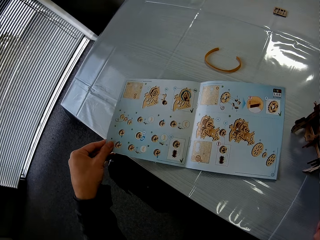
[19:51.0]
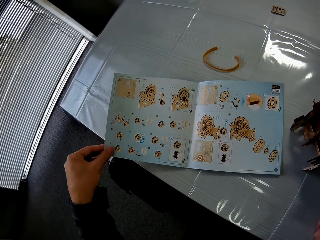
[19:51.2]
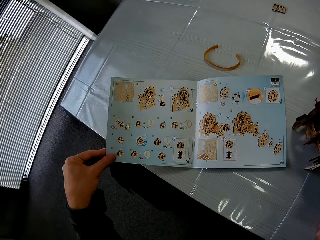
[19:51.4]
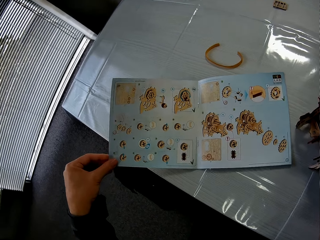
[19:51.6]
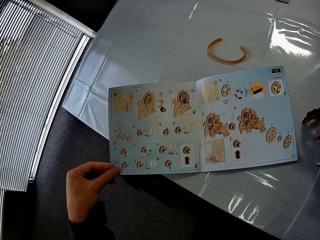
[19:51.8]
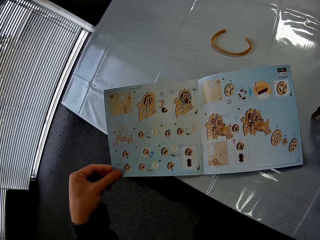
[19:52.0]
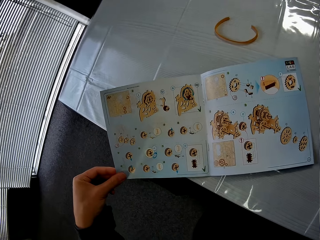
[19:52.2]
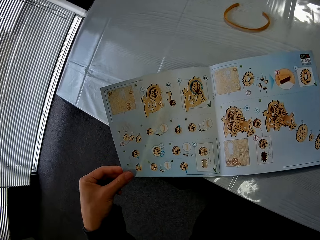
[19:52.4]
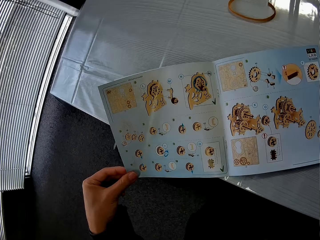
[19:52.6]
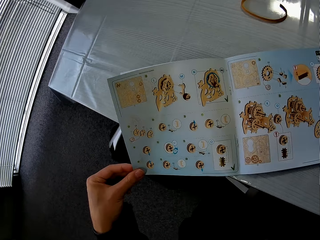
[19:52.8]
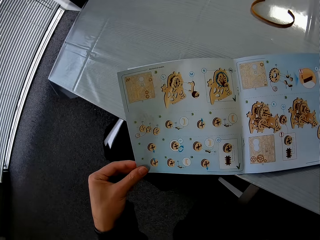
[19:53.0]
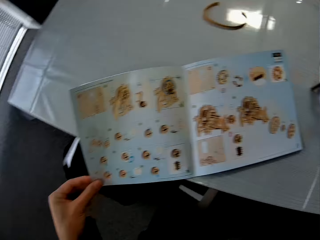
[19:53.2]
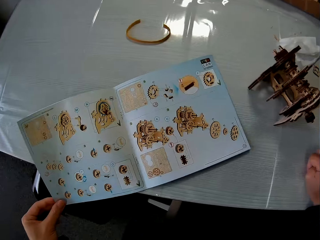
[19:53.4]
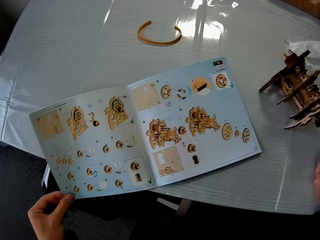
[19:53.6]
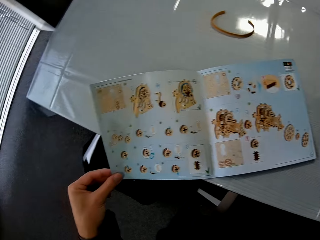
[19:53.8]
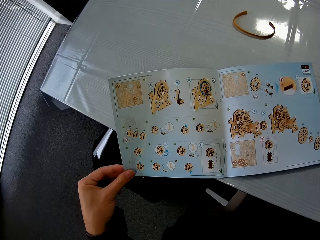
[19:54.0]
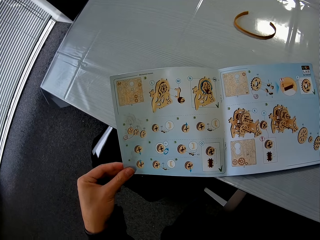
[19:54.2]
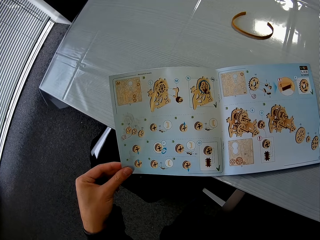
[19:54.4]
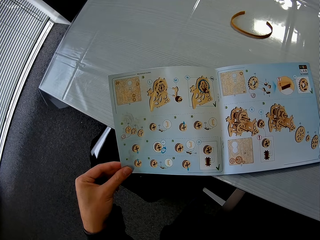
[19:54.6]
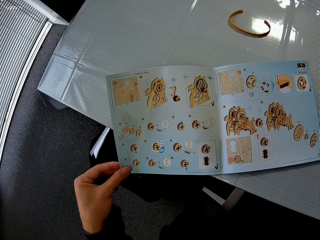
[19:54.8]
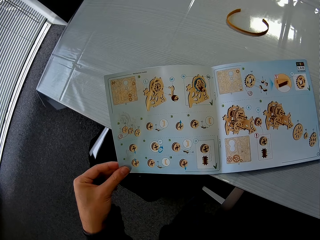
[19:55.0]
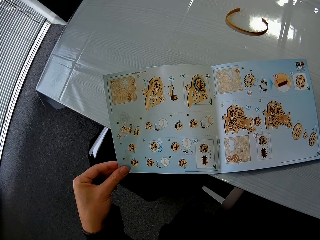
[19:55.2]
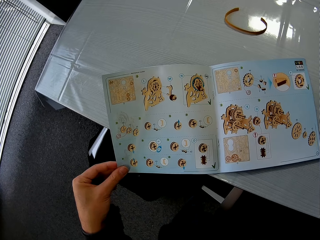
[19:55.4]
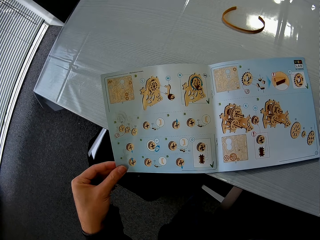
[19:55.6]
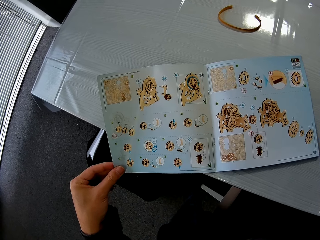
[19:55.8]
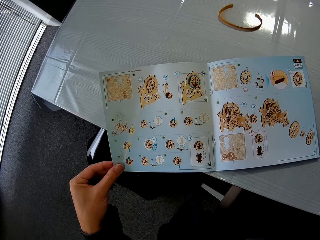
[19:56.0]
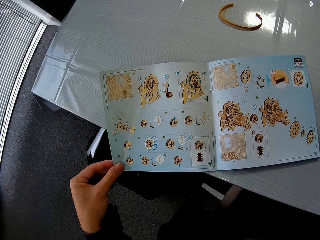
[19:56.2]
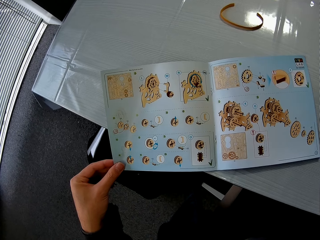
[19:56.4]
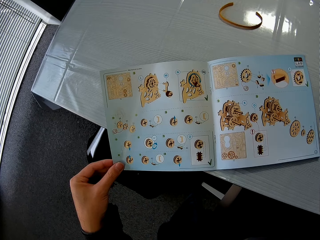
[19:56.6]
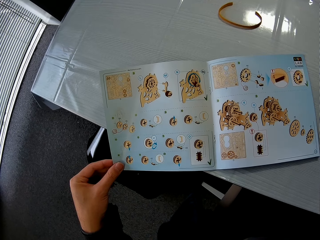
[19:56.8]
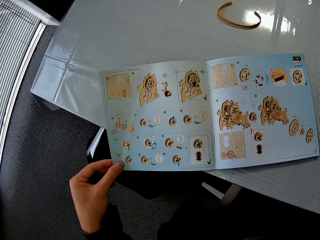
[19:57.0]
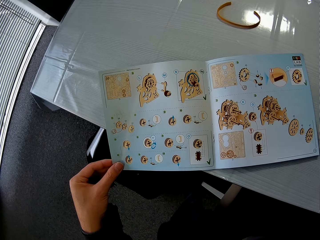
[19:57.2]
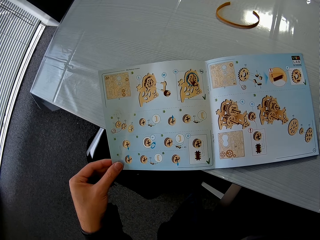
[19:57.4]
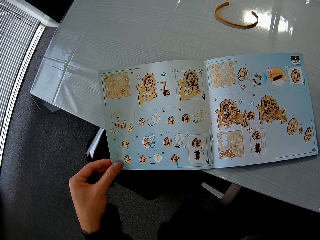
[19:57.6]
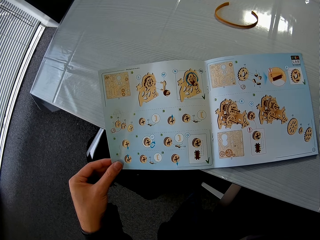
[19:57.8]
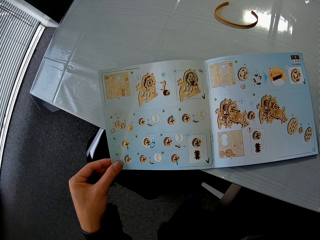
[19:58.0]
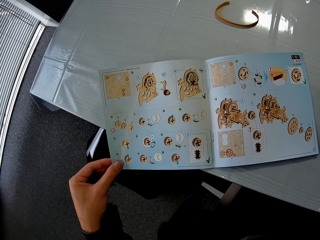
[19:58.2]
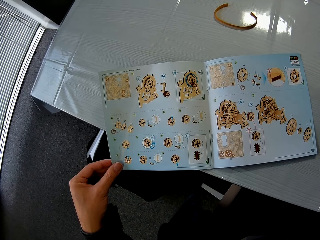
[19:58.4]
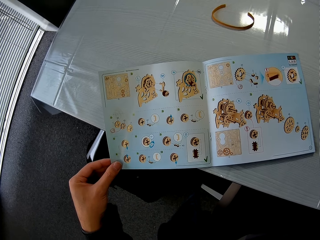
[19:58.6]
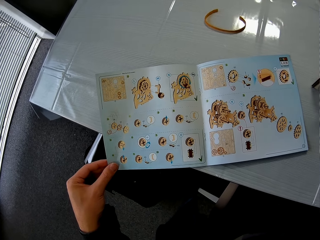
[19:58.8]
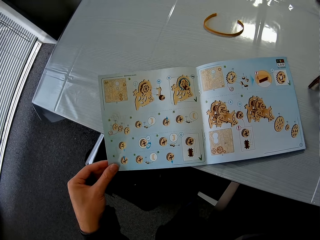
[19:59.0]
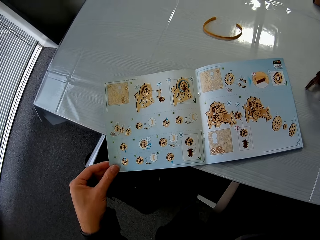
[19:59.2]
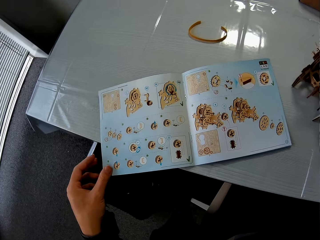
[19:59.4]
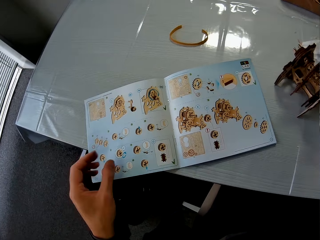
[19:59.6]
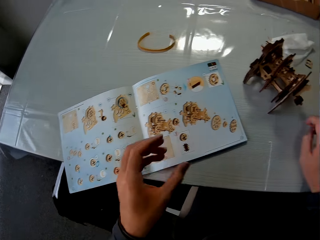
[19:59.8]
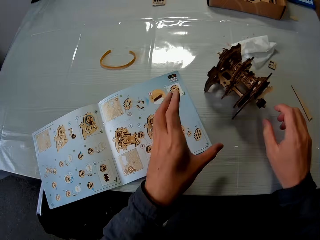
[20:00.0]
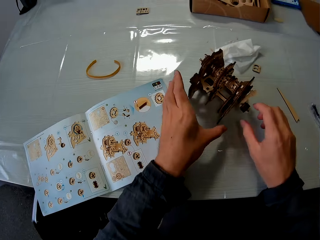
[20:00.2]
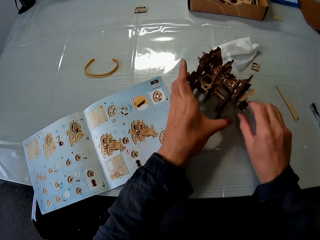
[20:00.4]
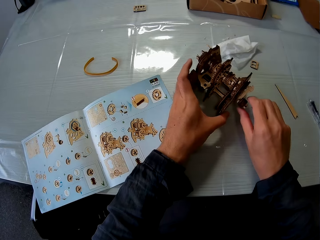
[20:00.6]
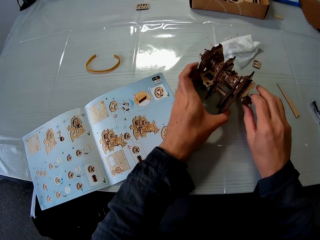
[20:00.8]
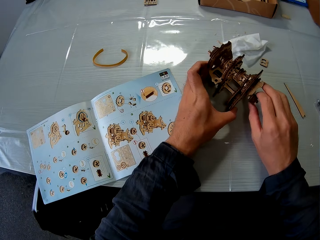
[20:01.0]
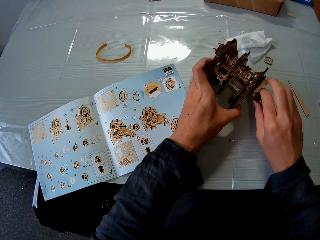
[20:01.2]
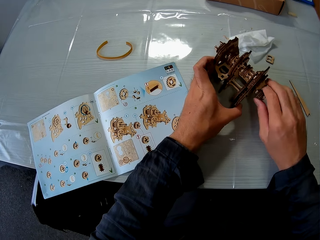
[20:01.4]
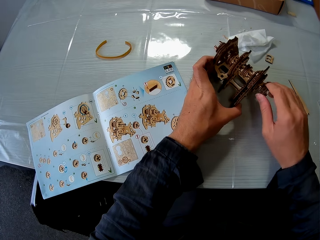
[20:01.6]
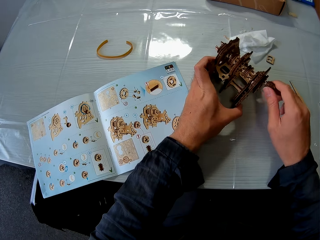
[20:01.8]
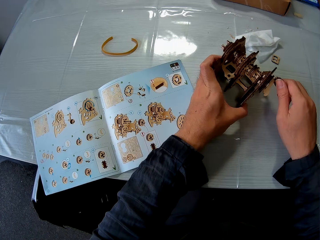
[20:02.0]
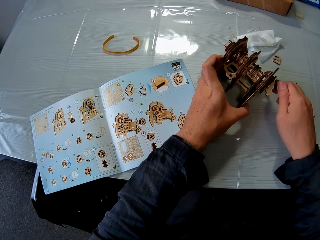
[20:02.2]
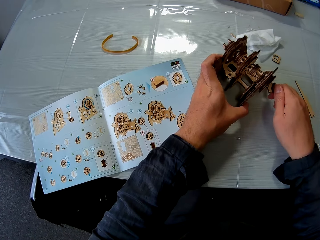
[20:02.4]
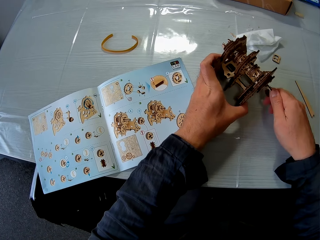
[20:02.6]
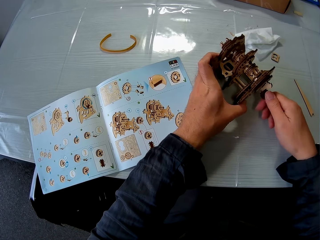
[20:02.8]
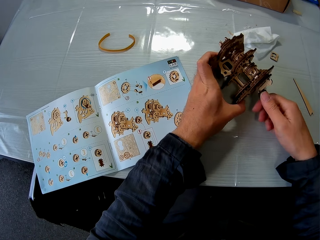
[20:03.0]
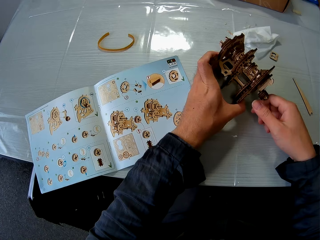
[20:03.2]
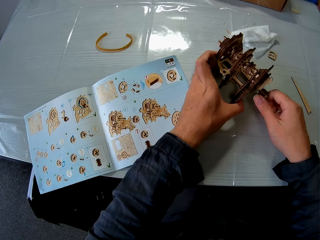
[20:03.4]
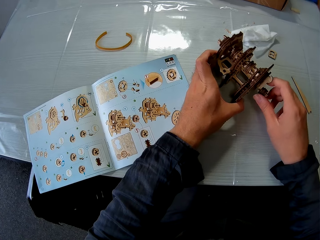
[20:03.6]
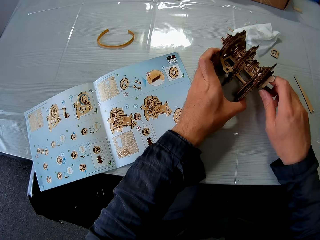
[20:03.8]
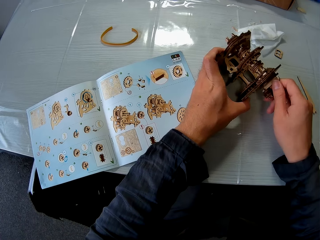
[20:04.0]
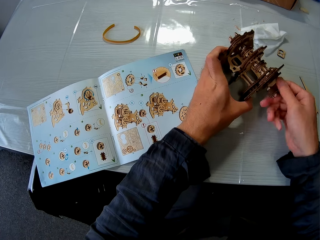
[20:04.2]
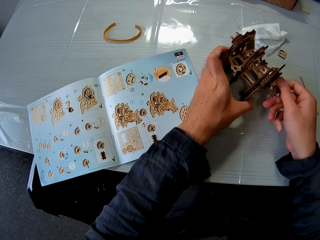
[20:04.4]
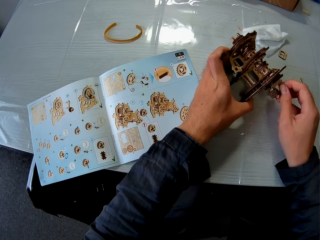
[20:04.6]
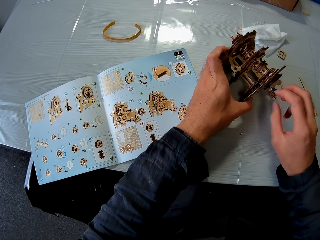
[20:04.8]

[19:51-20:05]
The camera wearer reads the book. They rotate the laser cut wood craft puzzle.

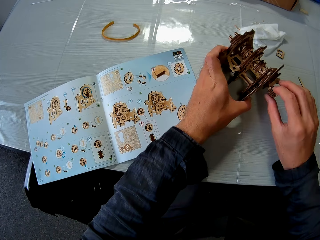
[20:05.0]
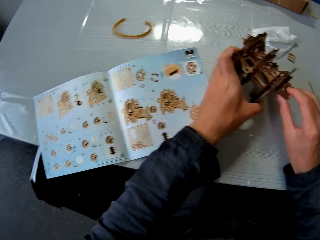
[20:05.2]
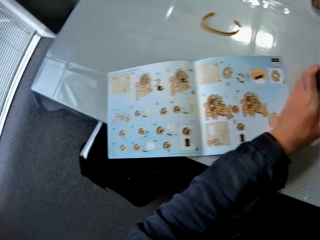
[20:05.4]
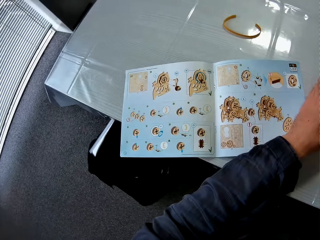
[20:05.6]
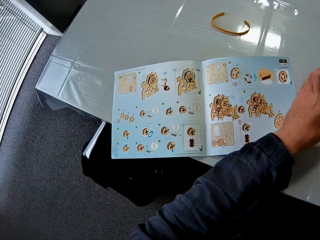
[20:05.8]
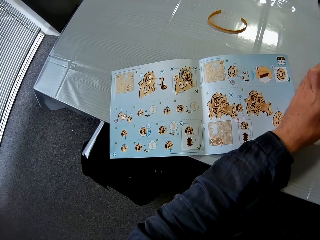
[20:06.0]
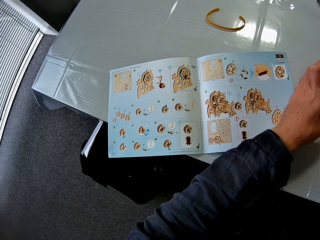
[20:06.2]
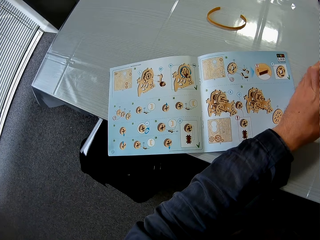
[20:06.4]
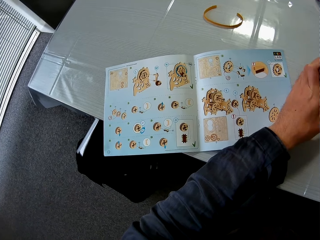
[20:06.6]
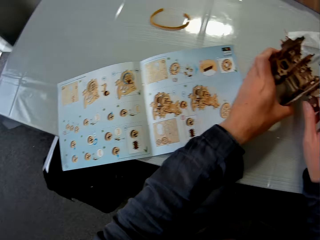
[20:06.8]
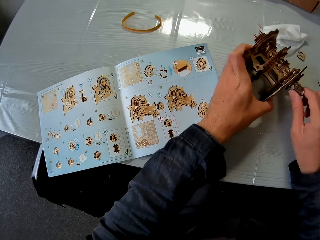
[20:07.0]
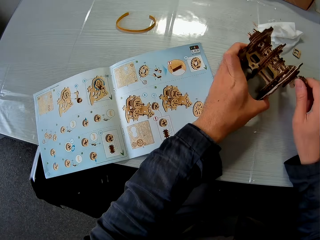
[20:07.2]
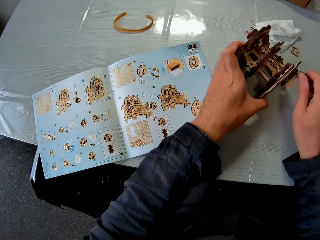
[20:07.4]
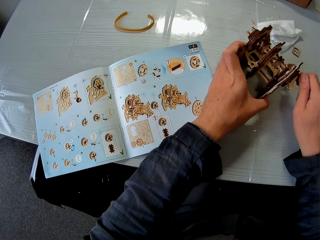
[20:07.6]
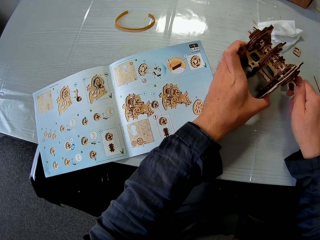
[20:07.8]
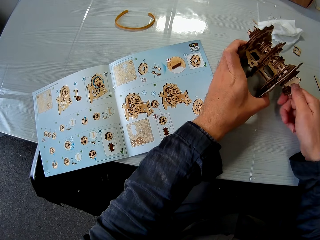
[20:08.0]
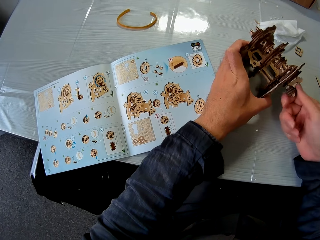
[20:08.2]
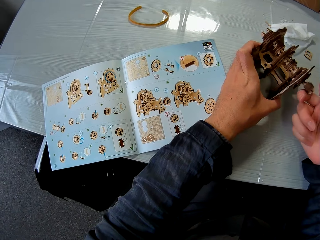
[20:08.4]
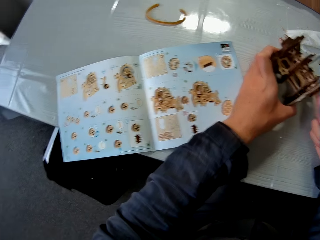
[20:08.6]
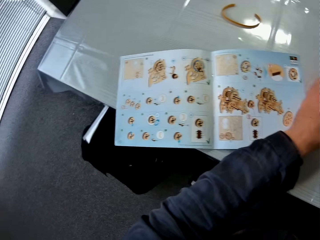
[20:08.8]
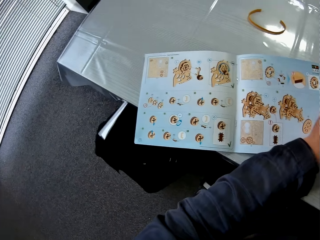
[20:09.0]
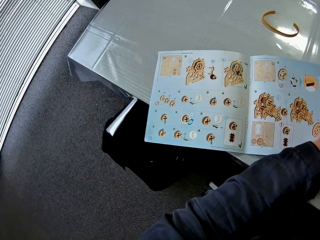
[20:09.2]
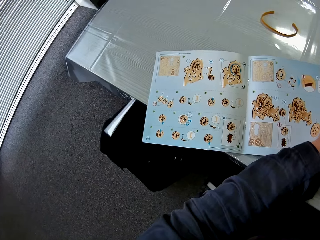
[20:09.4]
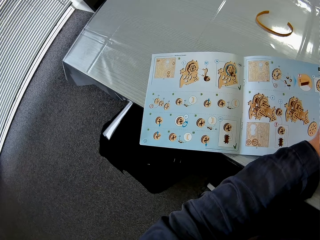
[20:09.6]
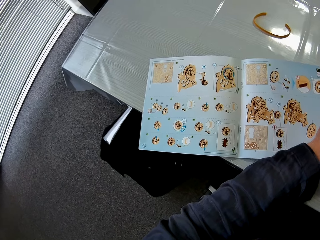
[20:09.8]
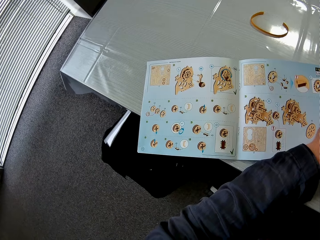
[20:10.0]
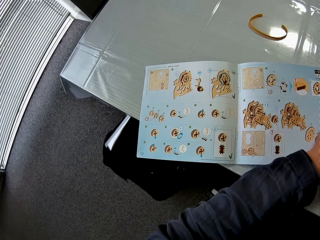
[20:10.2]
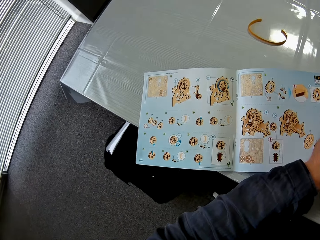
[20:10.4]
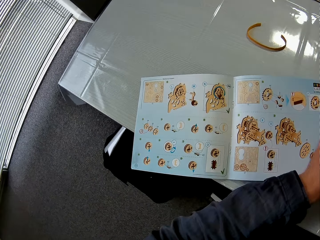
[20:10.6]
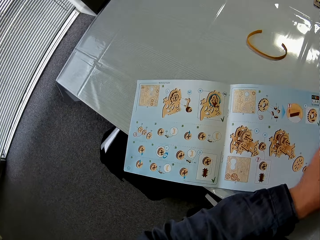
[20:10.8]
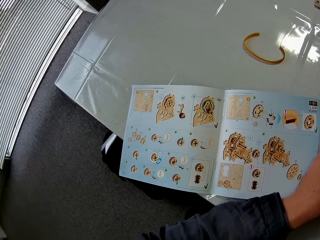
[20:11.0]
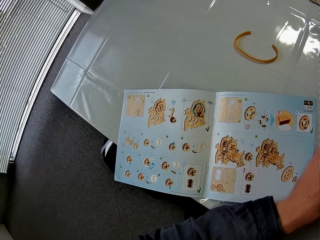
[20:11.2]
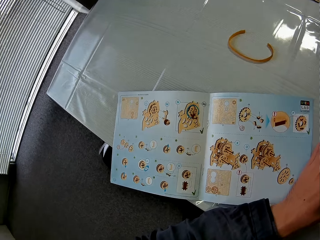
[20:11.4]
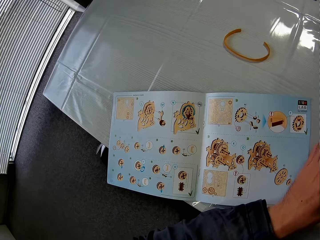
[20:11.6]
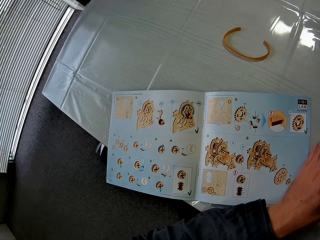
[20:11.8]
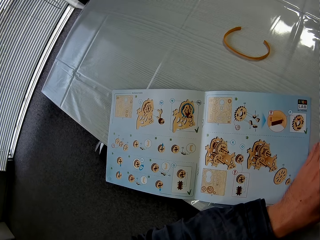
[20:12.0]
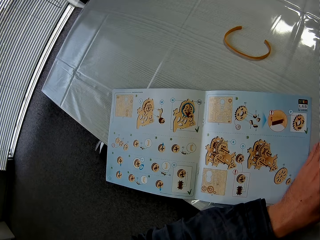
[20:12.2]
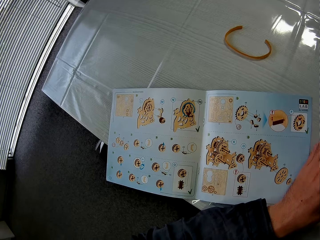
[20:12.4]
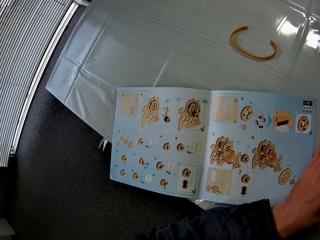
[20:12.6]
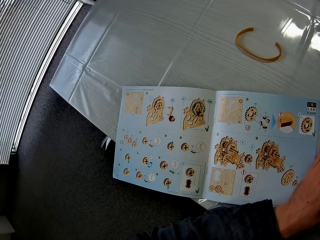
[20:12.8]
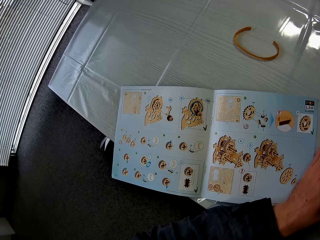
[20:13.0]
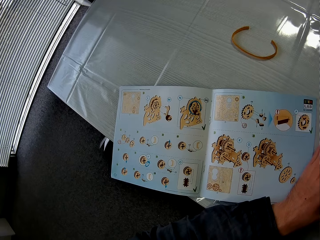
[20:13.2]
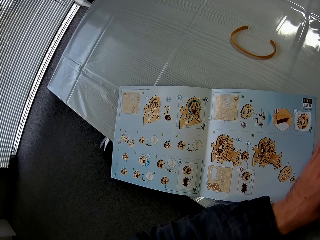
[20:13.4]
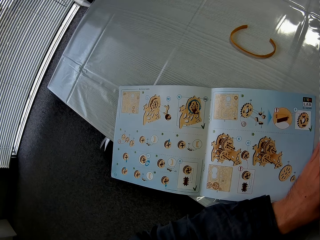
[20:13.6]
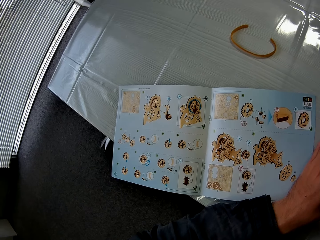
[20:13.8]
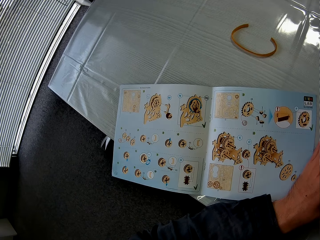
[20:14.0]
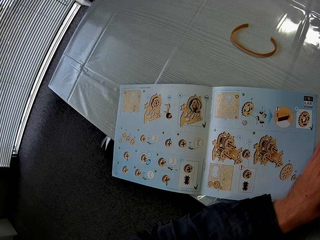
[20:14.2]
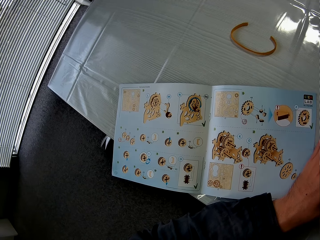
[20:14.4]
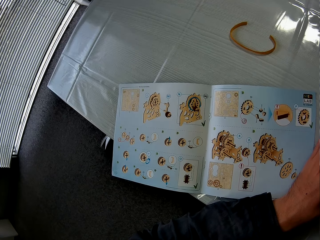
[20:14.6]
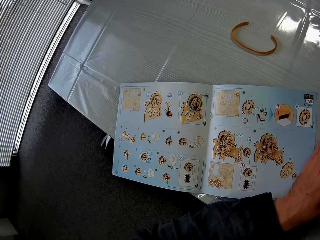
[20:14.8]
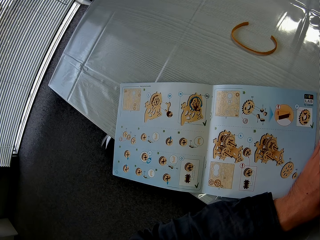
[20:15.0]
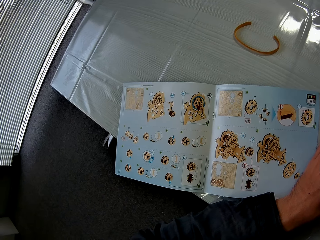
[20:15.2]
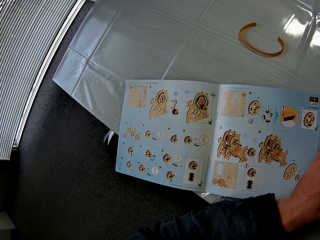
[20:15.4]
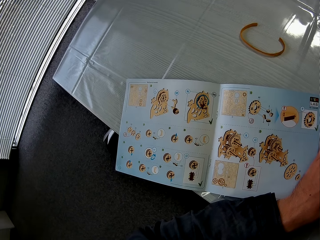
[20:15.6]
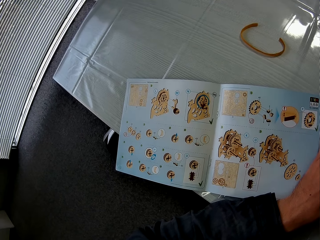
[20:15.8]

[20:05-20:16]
The camera wearer reads the book. They rotate the laser cut wood craft puzzle. They read the book.
